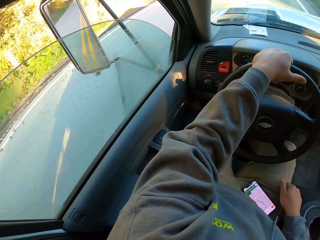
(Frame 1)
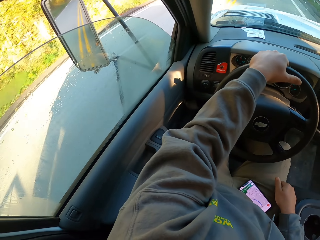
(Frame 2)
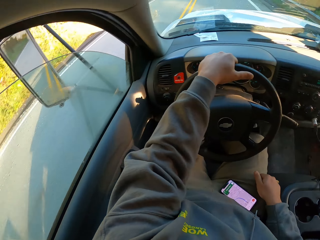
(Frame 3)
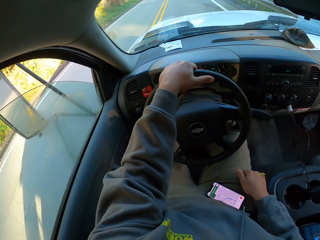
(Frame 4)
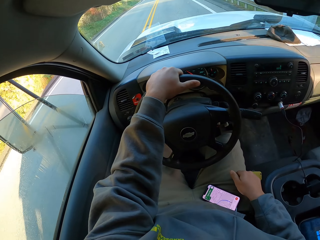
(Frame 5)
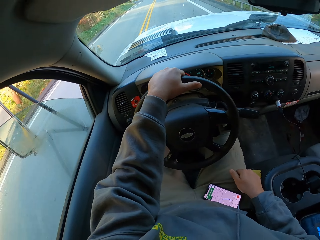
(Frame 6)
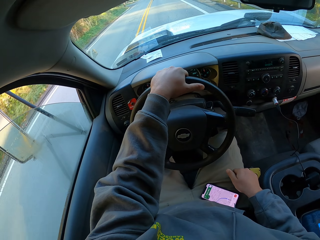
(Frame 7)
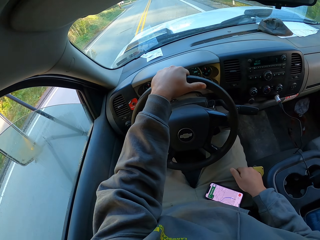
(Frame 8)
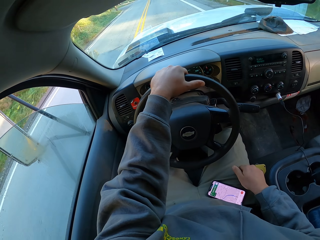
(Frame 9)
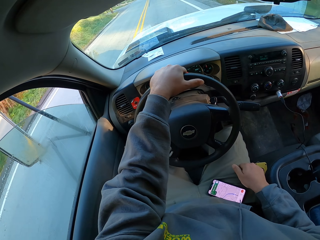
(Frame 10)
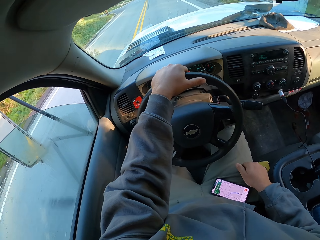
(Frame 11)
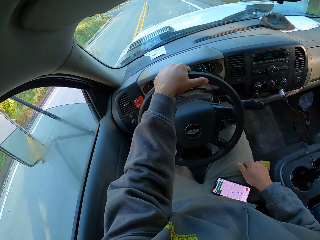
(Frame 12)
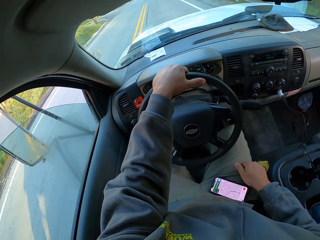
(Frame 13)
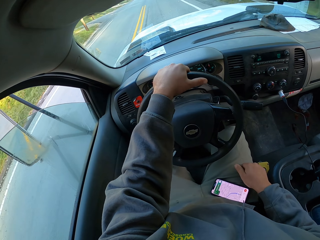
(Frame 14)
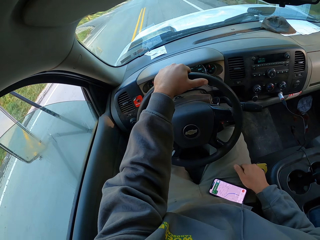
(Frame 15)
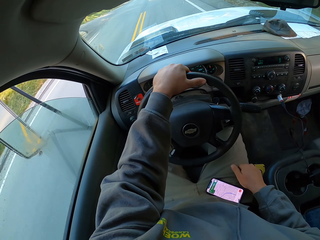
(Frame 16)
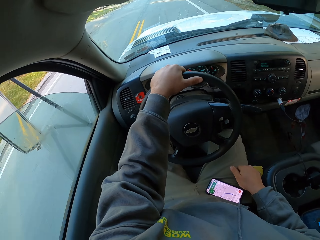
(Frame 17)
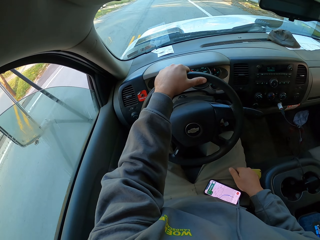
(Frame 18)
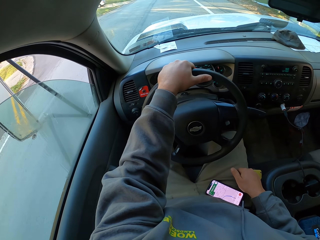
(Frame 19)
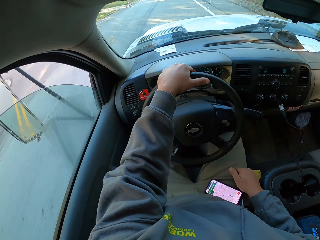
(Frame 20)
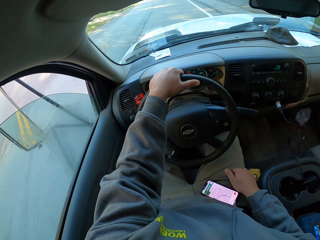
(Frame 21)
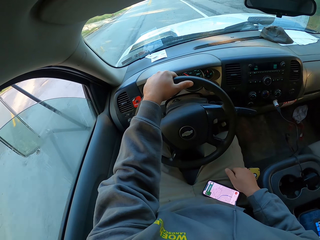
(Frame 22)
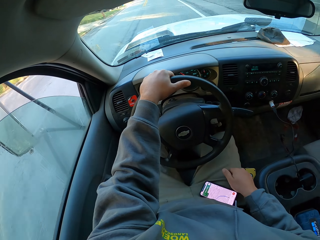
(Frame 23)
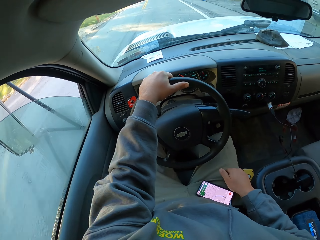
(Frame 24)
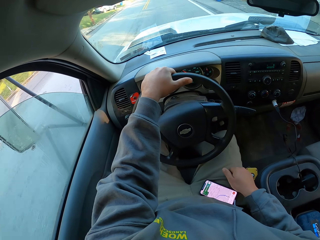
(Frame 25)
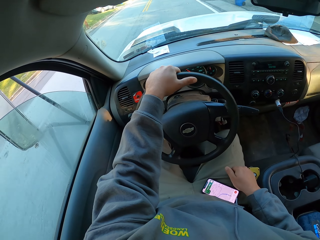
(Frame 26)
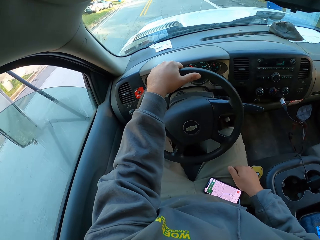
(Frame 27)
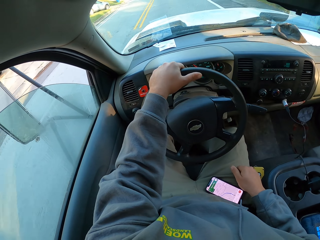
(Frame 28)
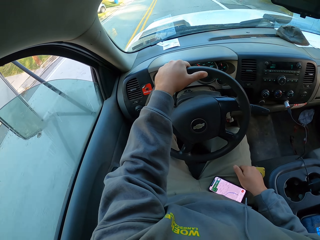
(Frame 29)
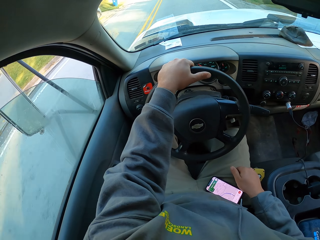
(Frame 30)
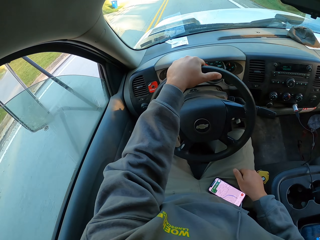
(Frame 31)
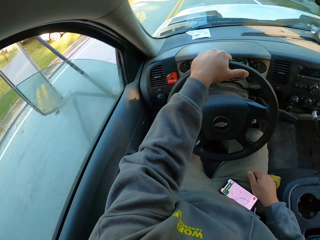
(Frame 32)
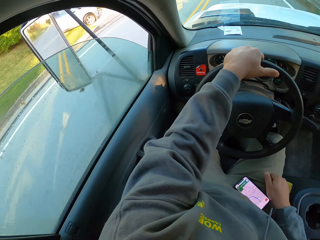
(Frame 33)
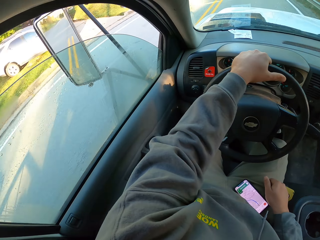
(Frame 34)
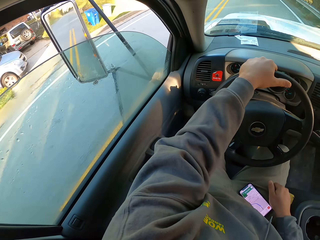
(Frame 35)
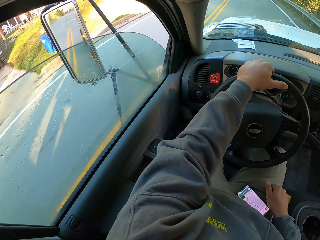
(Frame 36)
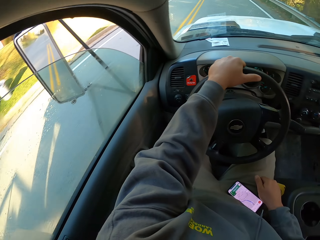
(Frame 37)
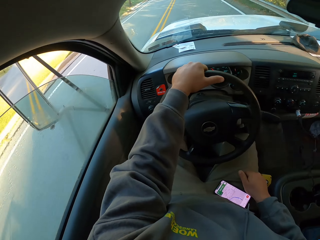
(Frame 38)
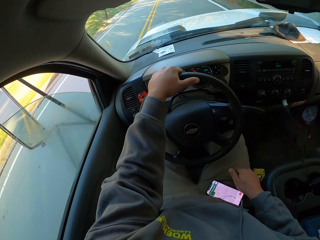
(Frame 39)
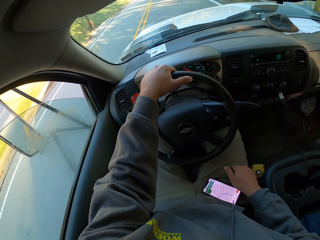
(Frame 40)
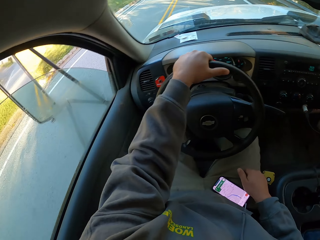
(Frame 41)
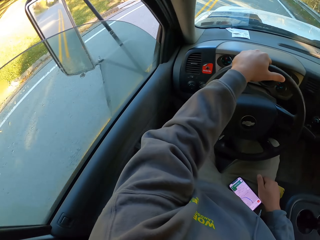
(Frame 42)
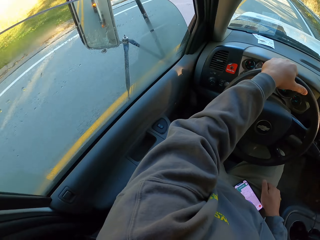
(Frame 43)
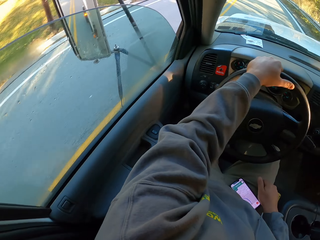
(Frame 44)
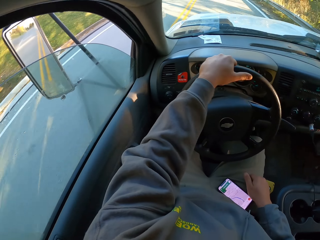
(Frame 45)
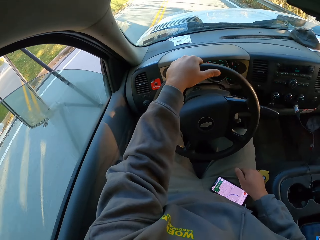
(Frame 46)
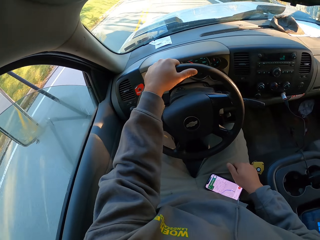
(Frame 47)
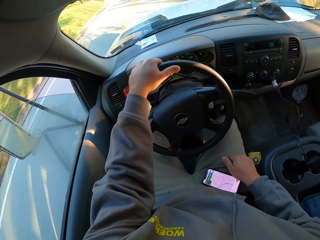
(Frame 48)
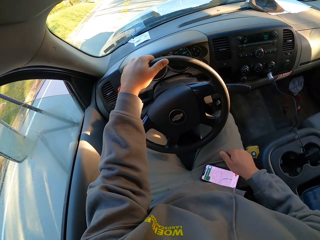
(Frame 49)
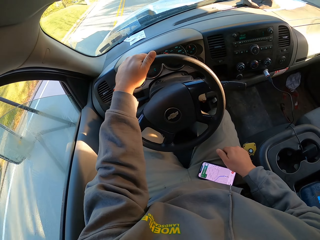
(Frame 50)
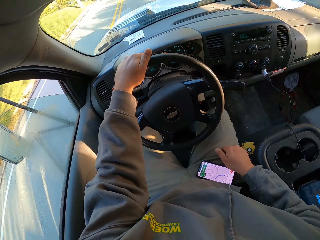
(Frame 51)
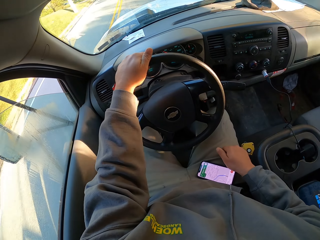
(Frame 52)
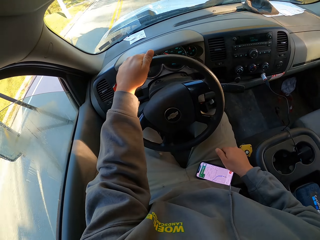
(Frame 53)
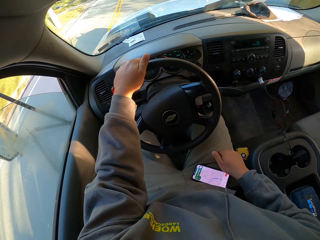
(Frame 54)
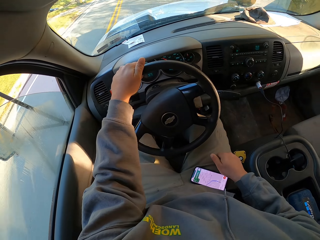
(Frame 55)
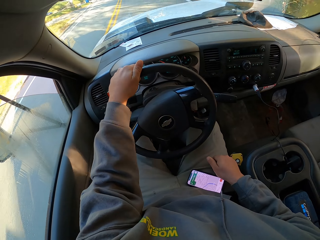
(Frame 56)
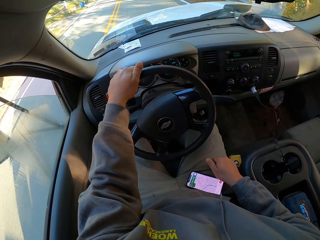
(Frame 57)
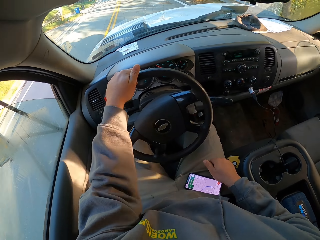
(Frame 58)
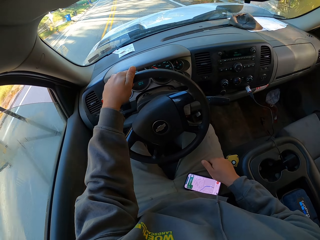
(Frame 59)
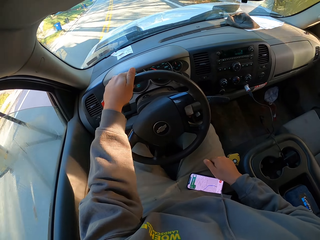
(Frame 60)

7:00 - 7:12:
The camera wearer drives a car on the road.

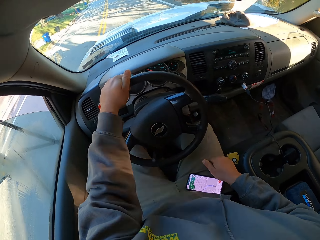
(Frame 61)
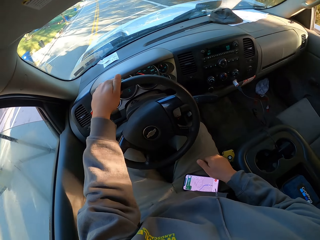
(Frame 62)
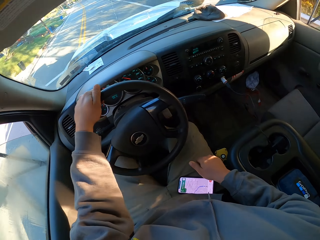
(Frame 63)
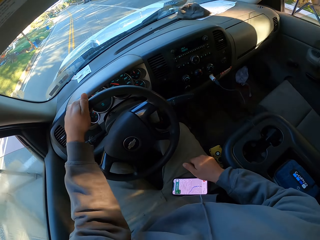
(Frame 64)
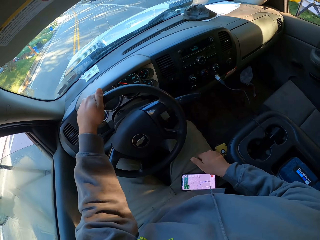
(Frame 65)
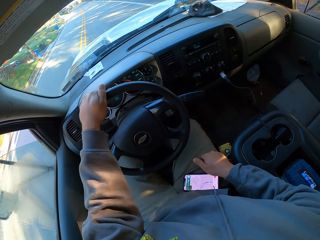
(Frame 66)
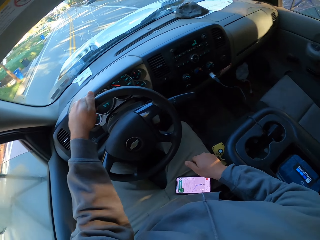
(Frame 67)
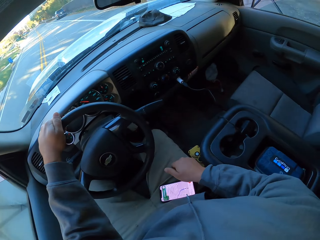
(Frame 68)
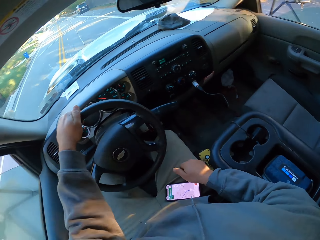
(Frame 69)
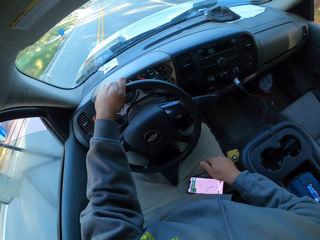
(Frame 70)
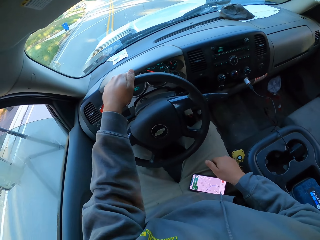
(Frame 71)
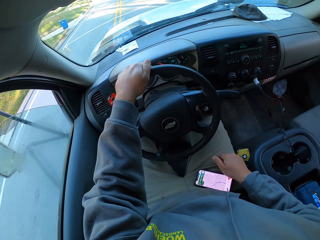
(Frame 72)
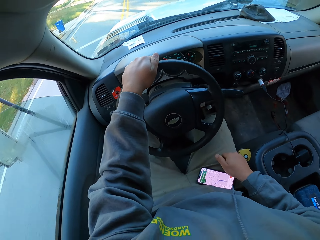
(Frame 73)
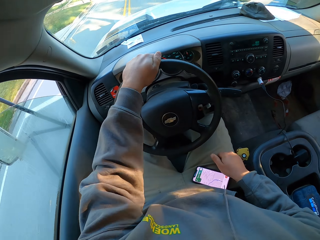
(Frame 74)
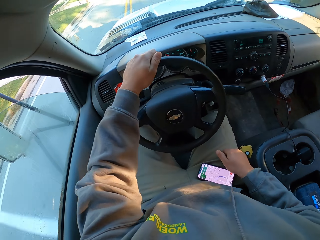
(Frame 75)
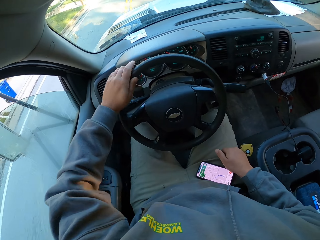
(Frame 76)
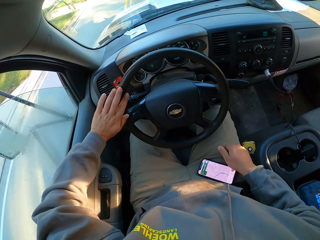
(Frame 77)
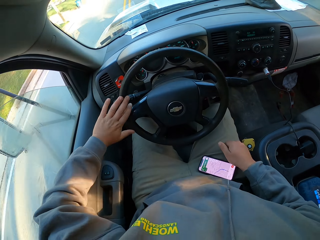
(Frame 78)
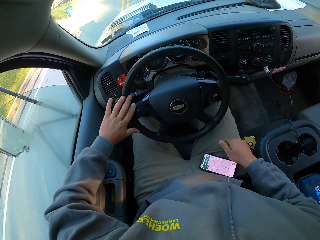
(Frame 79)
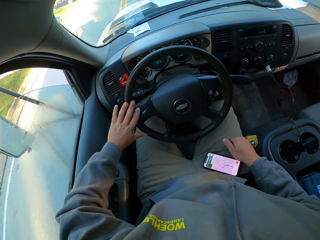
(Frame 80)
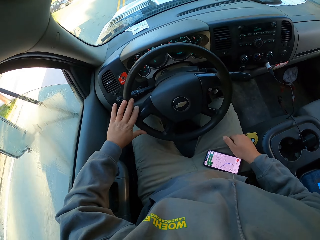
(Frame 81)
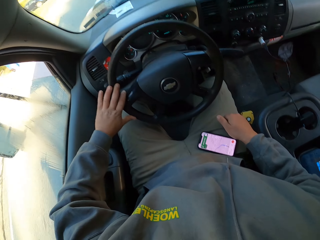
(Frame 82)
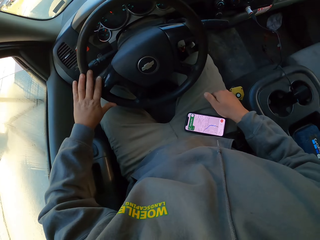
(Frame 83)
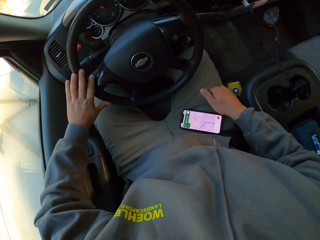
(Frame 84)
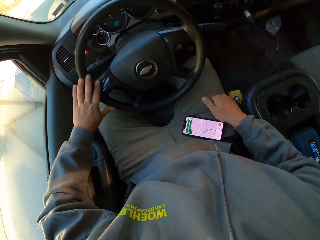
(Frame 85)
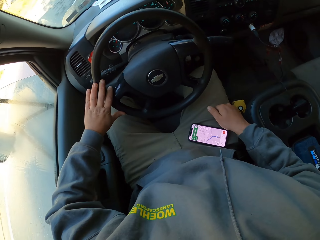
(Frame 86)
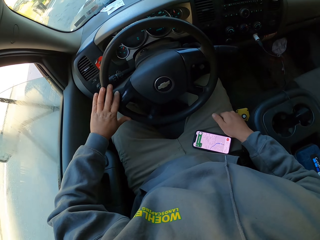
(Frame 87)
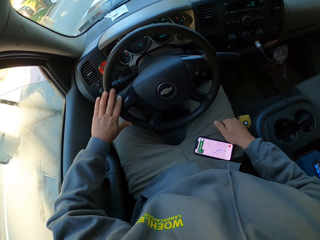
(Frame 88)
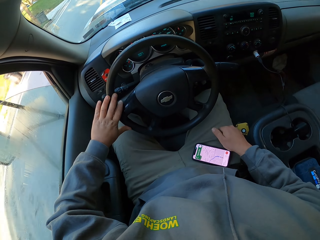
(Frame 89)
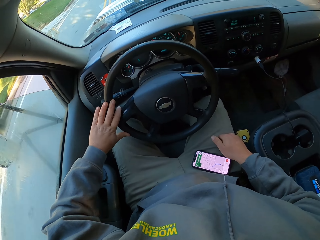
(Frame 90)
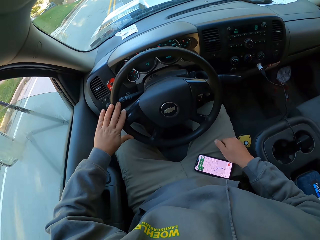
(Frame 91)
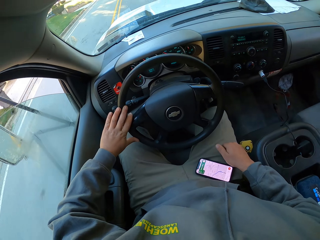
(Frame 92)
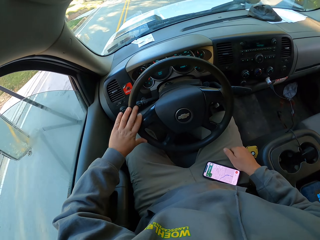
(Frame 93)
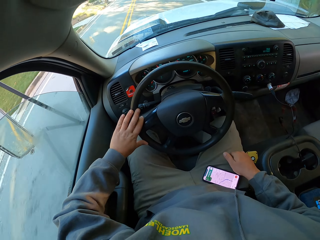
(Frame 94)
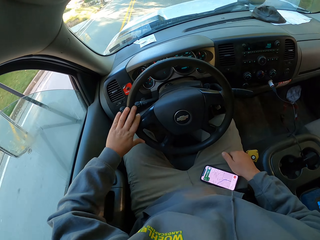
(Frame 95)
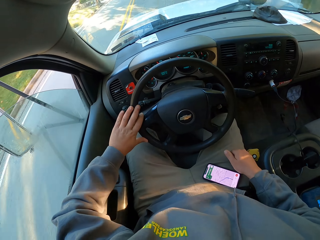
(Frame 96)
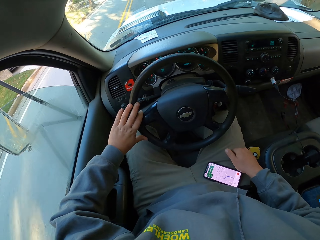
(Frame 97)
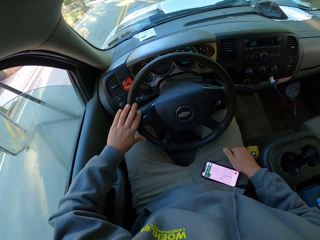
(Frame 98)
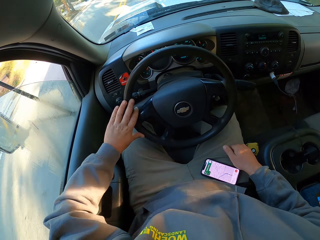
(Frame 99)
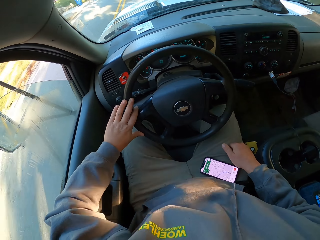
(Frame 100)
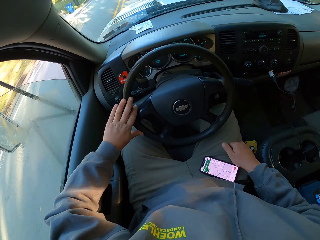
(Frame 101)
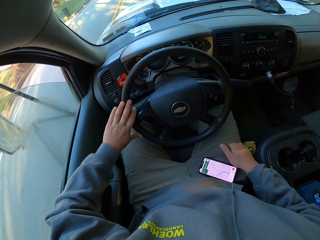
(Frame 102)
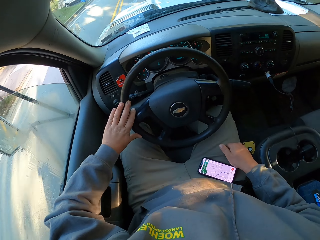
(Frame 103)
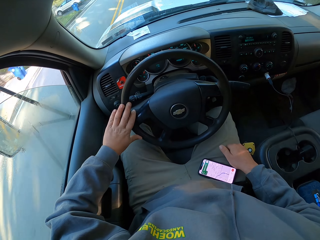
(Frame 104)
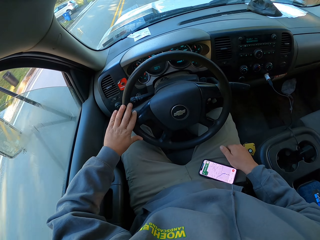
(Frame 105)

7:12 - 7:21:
The camera wearer turns a steering wheel with his left hand in the car. He places a hand on the steering wheel.
